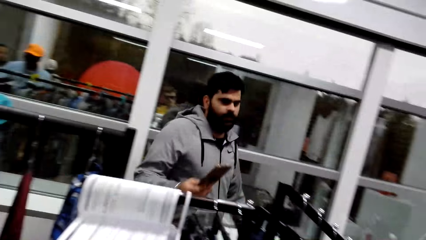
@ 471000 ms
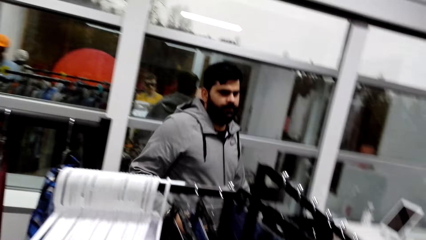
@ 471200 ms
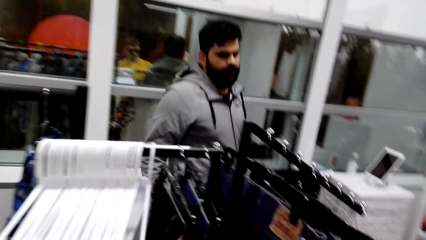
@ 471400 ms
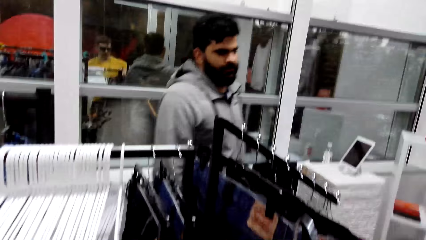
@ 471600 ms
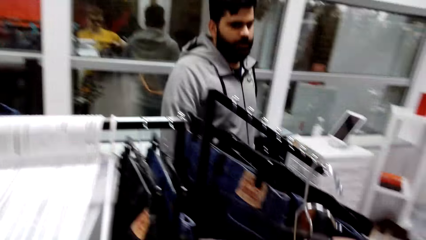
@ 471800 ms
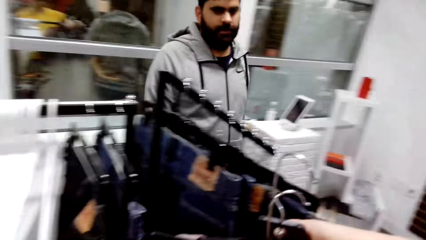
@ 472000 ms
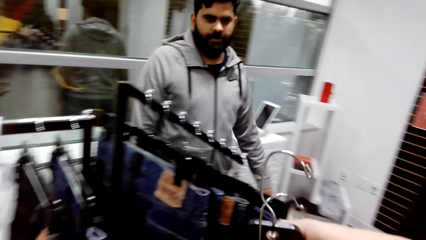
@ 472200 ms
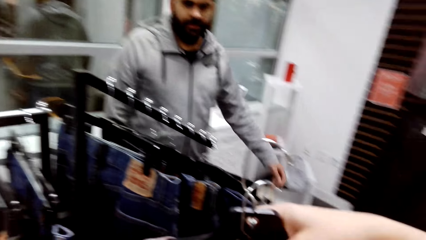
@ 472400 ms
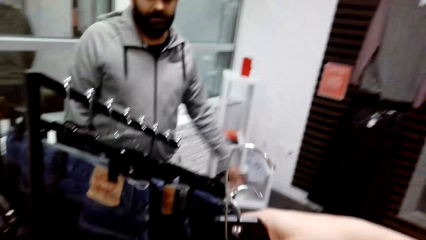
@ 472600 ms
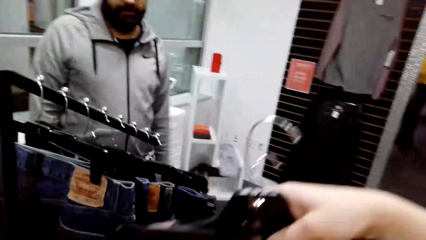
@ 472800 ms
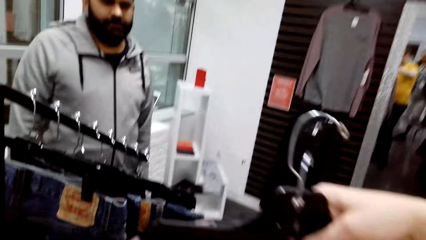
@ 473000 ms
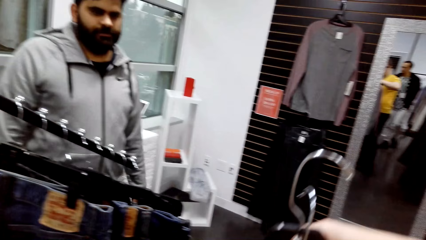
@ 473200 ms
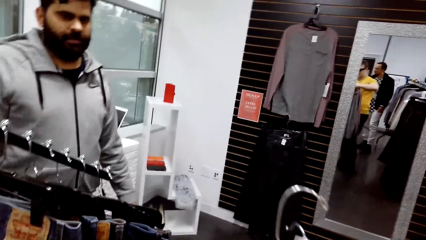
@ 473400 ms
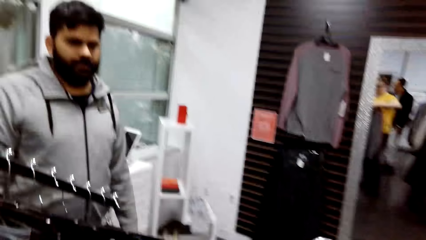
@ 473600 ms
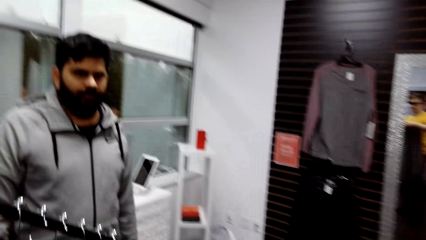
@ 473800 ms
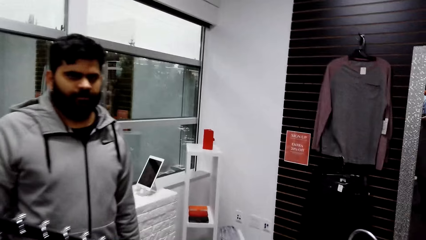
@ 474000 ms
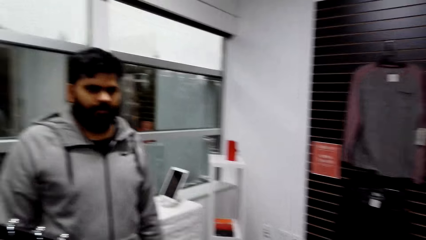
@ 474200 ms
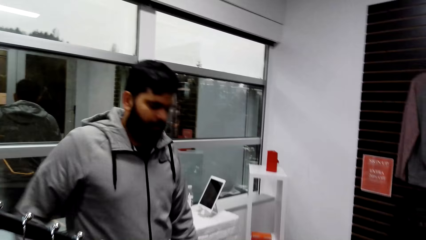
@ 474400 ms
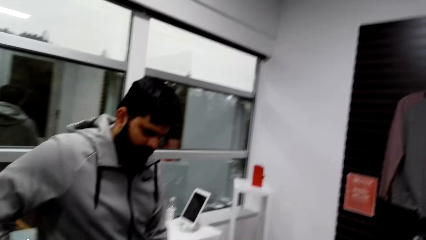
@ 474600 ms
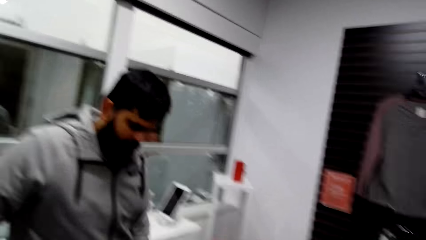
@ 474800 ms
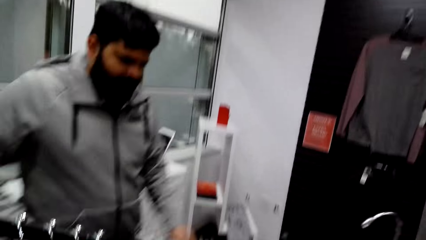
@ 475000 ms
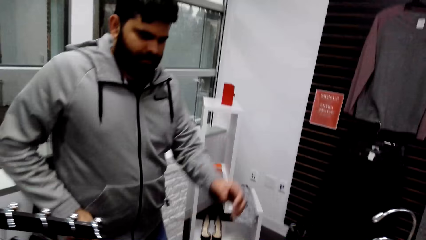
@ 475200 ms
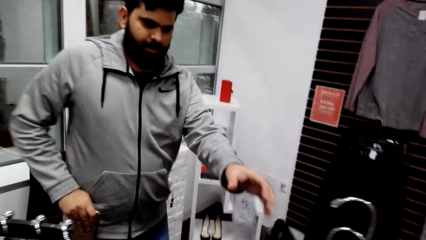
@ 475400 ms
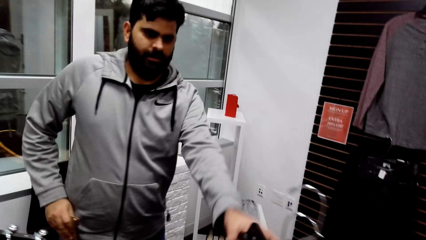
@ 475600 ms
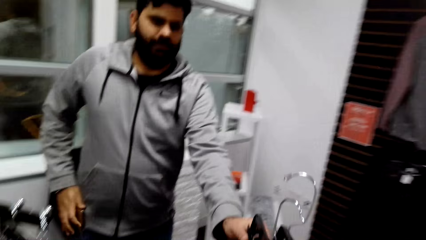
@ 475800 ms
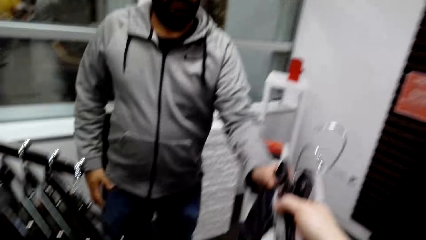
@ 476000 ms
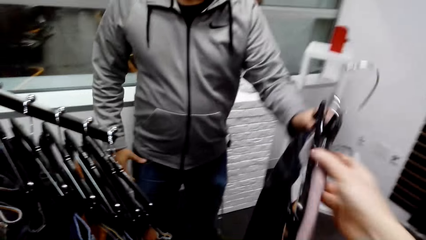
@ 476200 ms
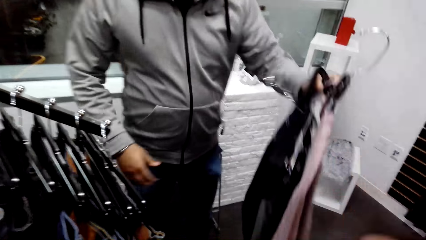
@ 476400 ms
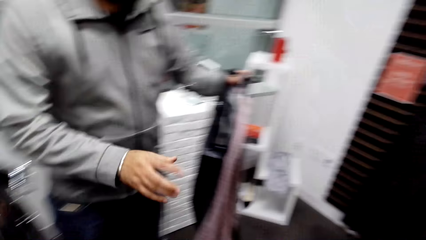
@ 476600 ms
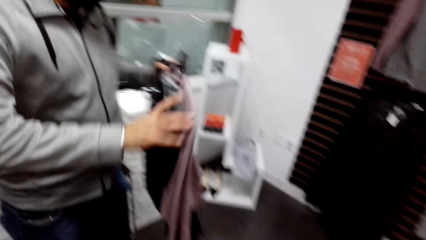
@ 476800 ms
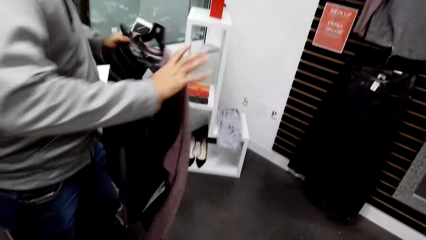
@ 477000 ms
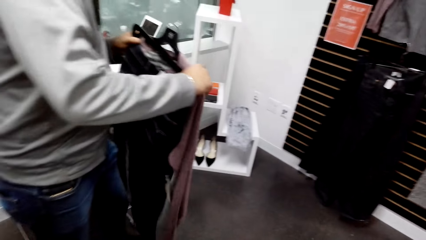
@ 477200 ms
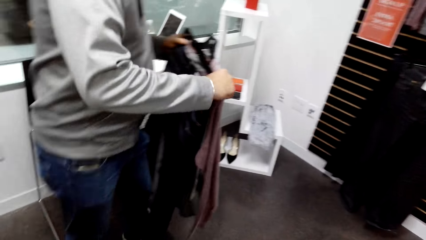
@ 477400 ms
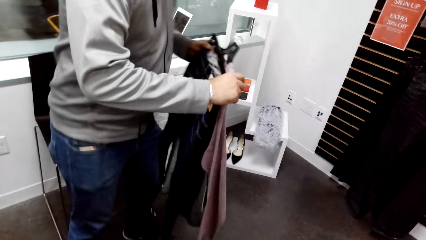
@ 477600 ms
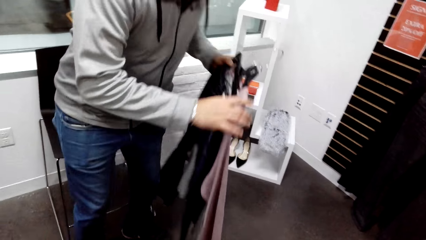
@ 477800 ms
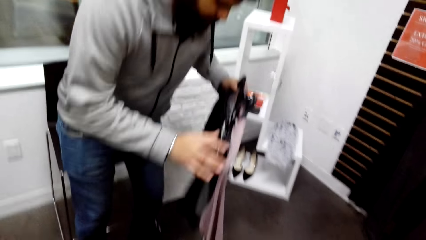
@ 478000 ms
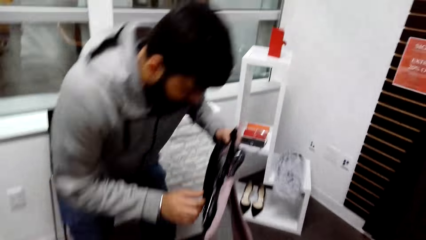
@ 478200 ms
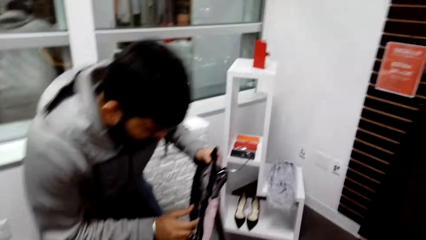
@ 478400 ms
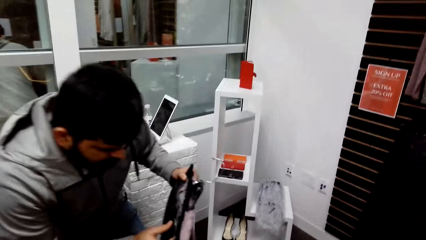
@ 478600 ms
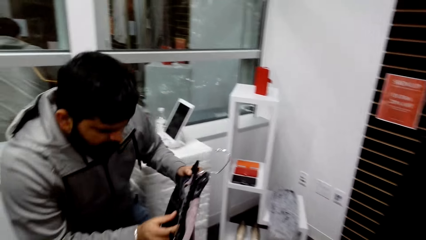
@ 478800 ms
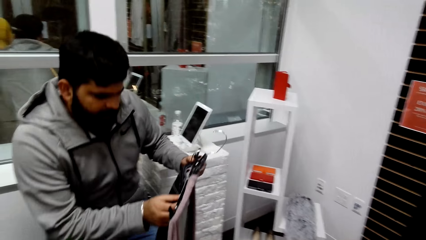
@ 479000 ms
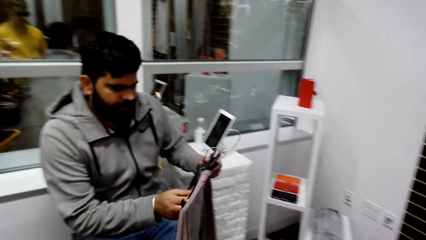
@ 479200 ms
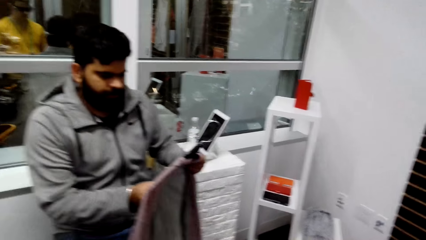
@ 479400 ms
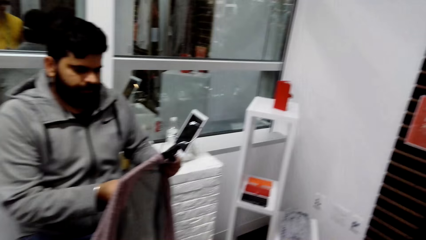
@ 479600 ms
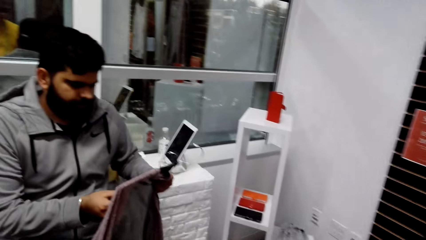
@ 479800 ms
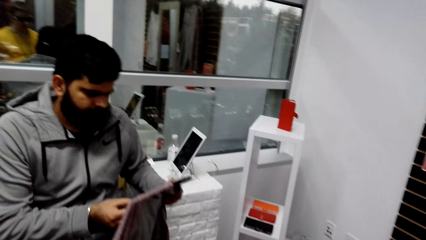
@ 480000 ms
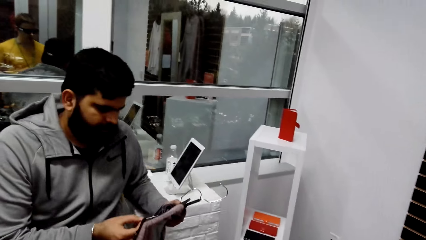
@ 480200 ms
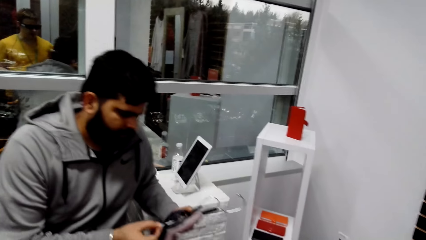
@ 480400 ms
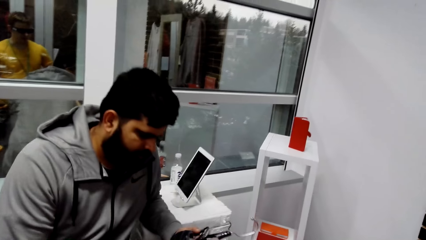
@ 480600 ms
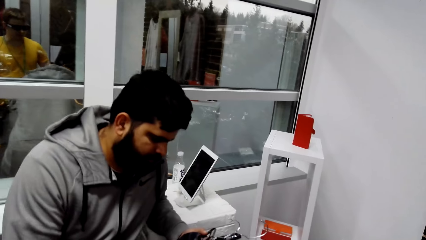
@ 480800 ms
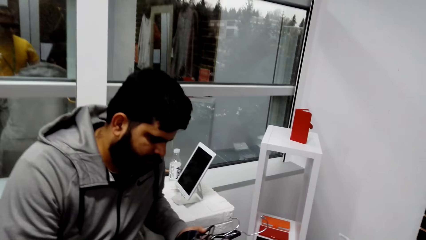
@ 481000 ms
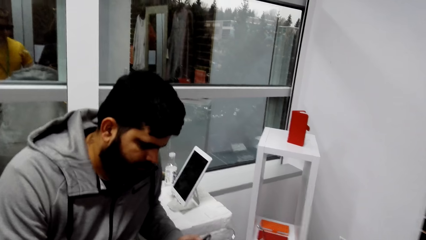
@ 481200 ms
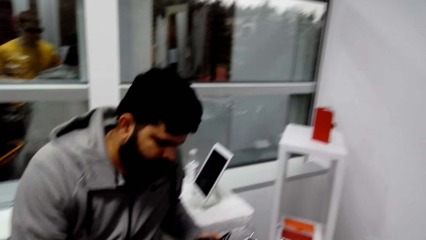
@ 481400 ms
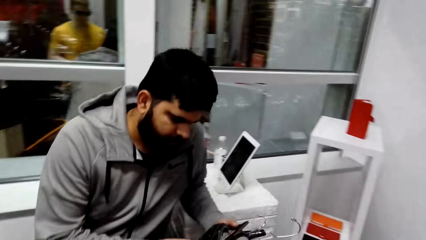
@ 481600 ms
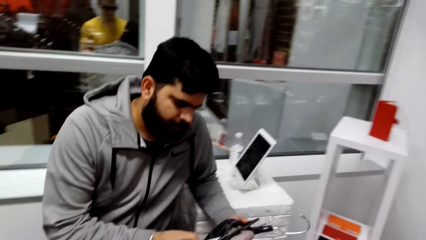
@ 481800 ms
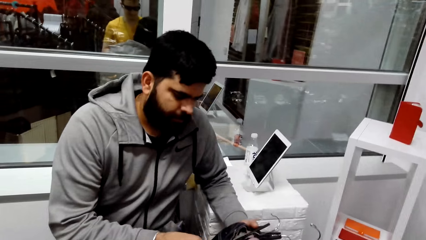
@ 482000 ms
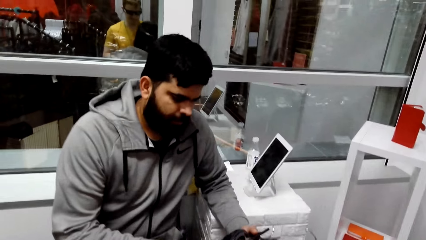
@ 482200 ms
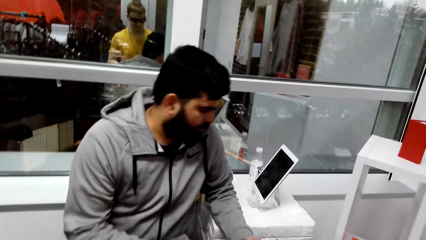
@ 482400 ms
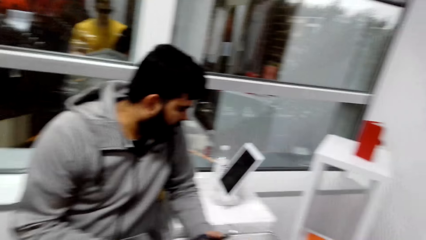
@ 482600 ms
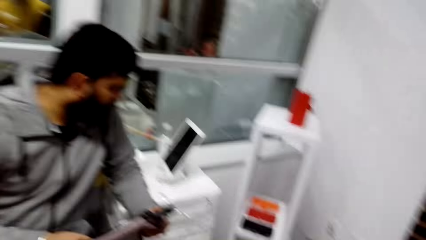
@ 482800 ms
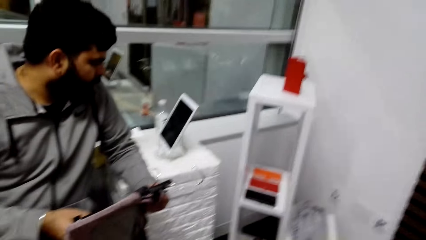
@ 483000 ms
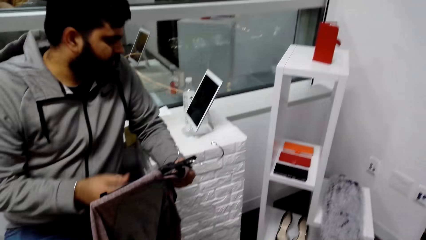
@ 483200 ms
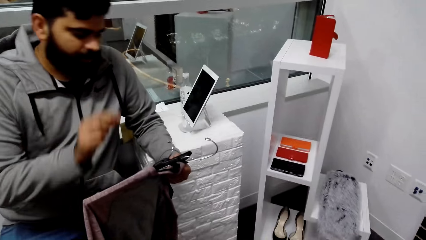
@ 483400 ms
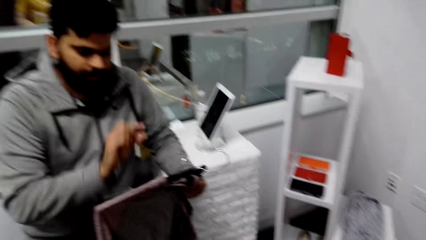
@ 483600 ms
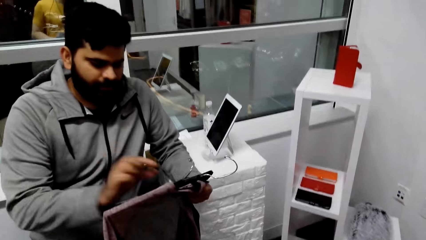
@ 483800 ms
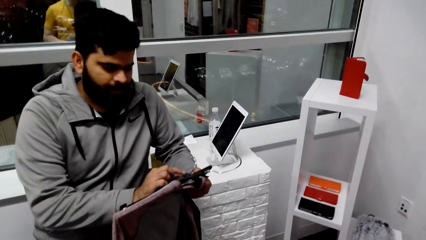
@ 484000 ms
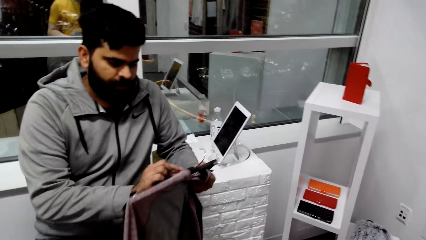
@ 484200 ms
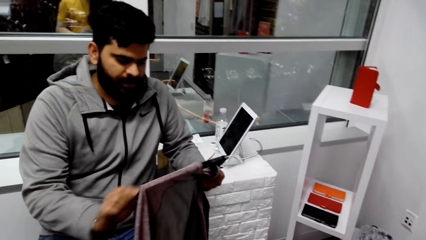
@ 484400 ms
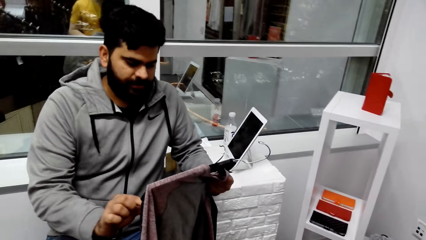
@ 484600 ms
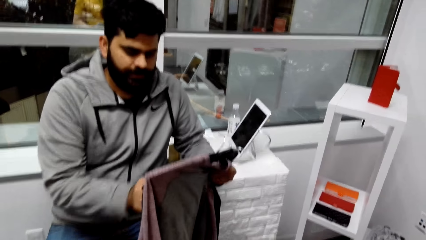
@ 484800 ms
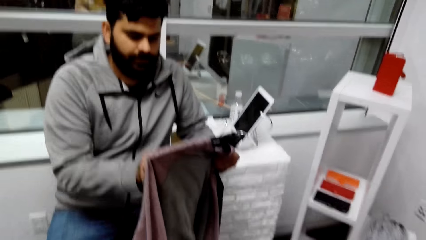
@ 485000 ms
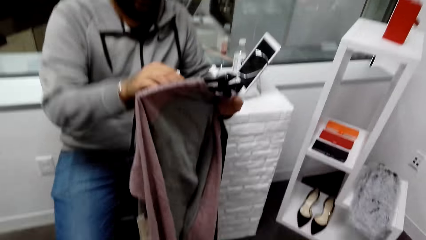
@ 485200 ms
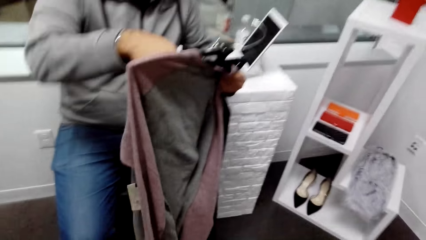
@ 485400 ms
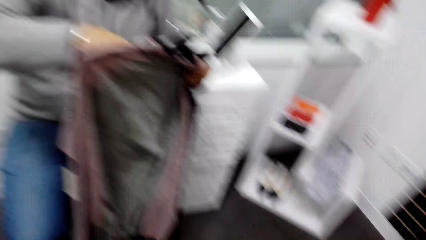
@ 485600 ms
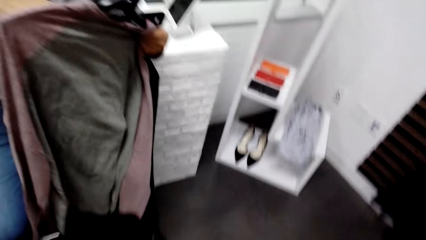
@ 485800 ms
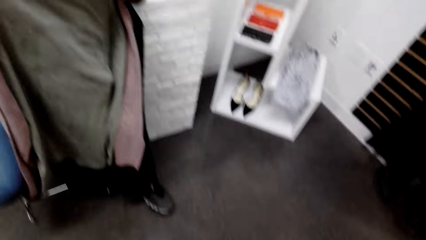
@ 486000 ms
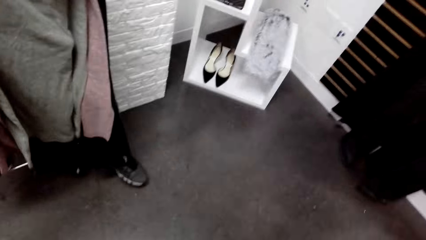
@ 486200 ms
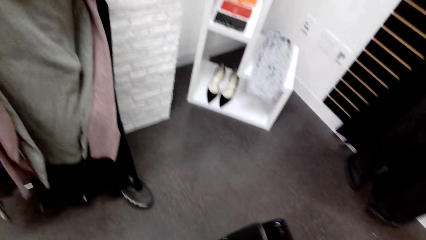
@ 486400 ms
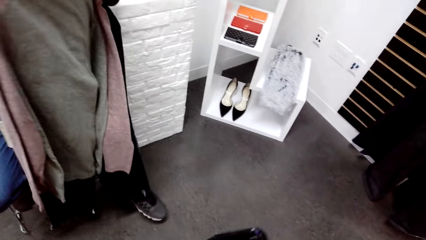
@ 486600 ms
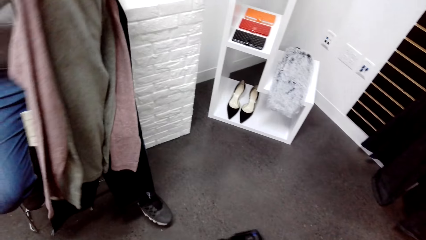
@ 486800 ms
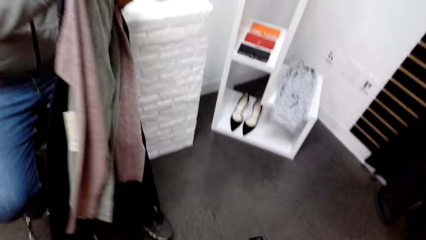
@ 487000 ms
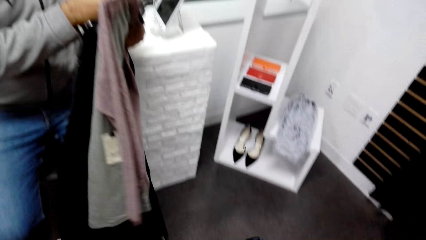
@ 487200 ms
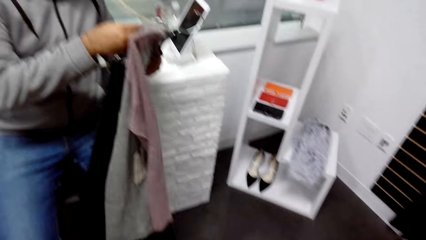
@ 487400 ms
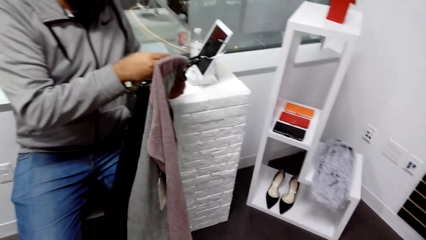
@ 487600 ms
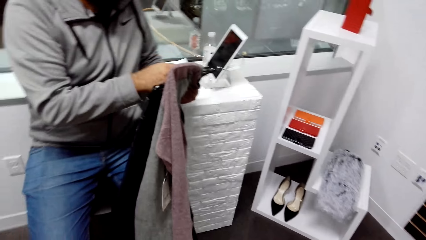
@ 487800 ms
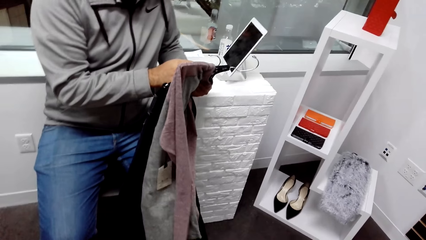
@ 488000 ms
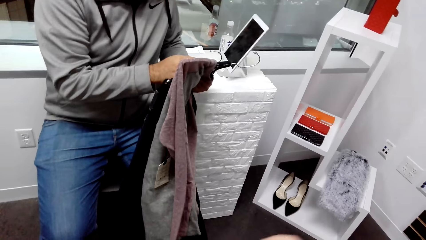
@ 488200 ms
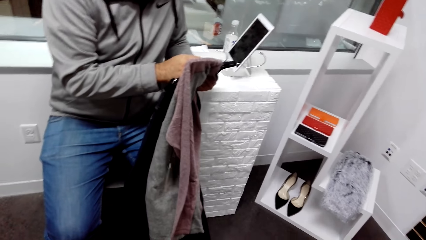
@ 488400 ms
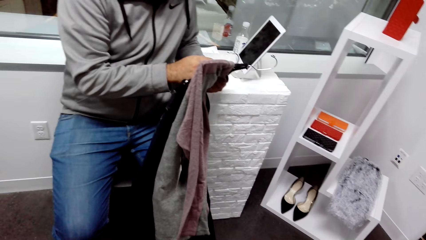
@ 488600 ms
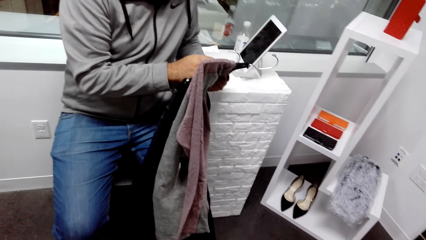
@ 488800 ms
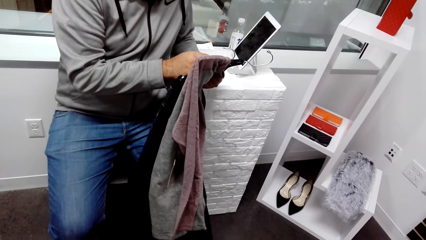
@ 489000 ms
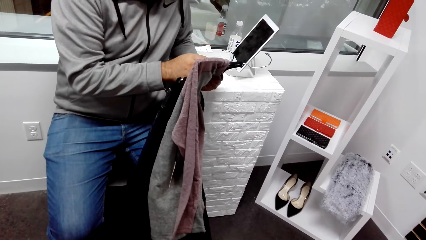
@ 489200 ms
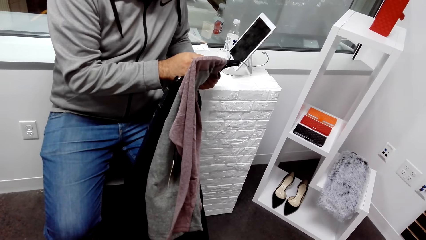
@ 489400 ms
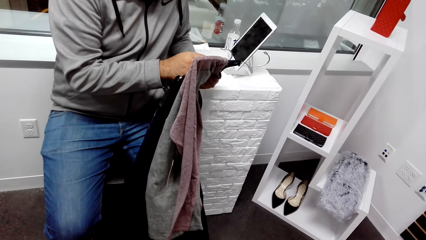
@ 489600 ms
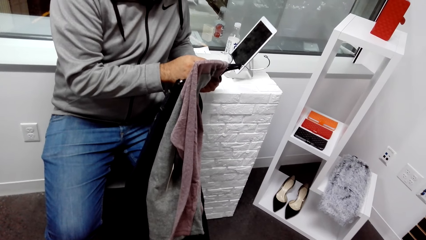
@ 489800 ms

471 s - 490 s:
The camera wearer passes the sweatshirts on hangers to a man. The man picks the clothes from the camera wearer. The man sits. The man inspects the sweatshirt. The man gestures at the camera wearer.
